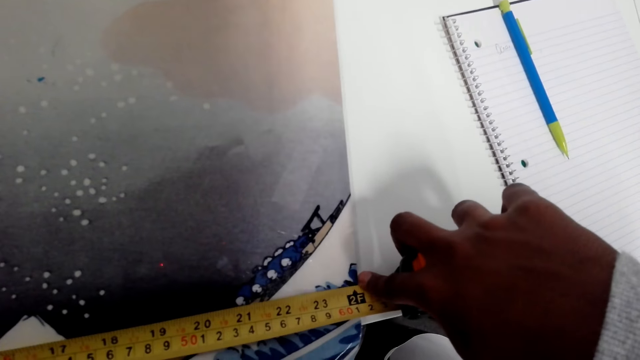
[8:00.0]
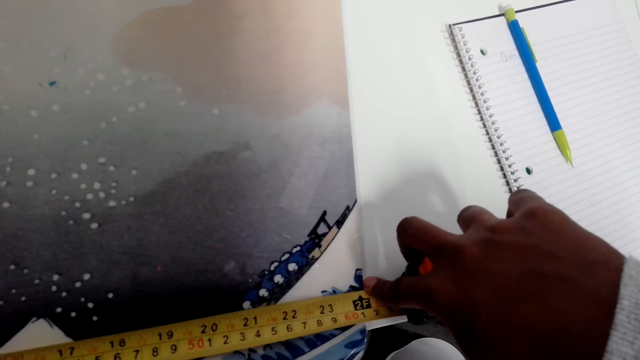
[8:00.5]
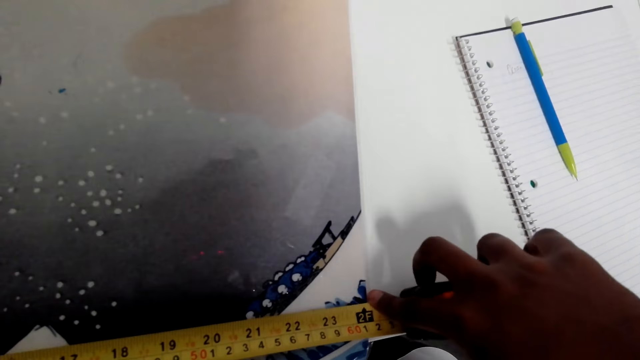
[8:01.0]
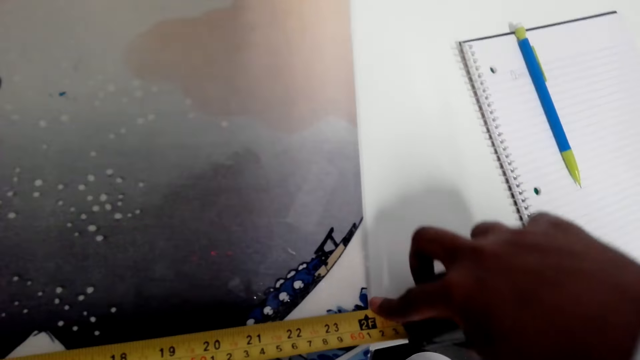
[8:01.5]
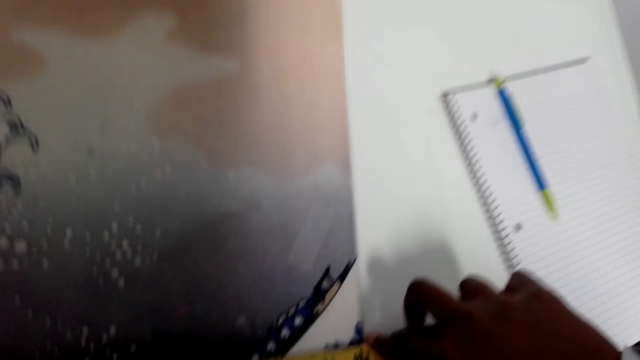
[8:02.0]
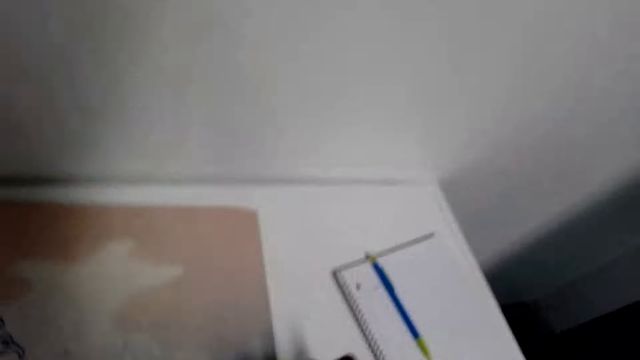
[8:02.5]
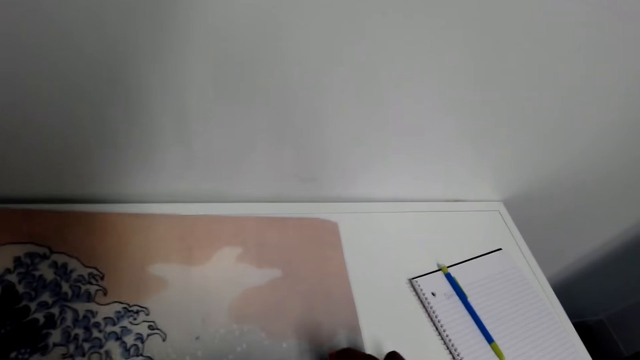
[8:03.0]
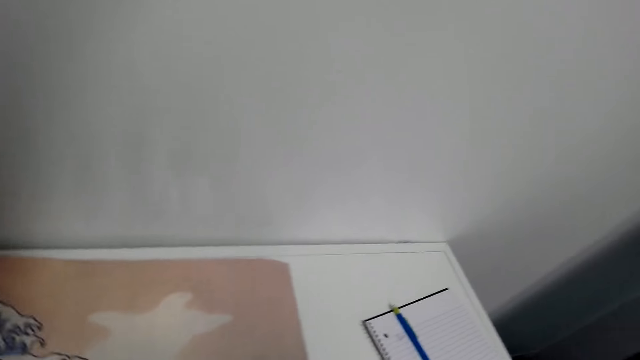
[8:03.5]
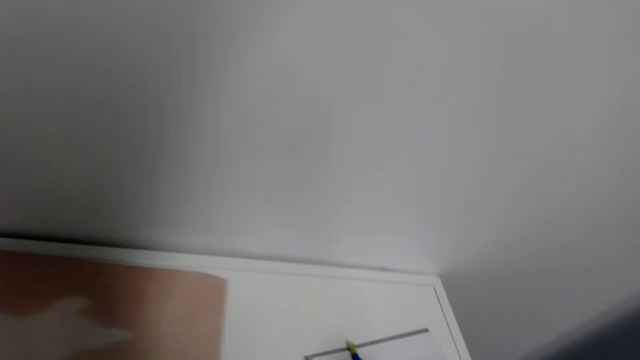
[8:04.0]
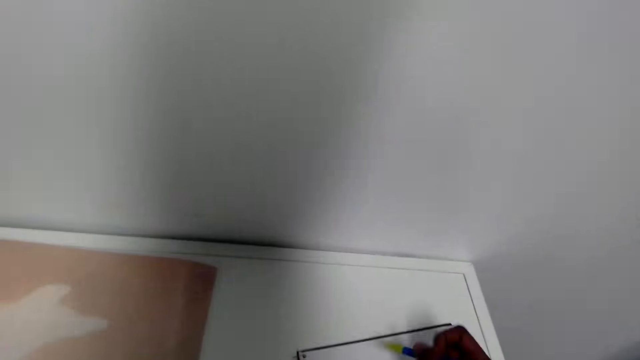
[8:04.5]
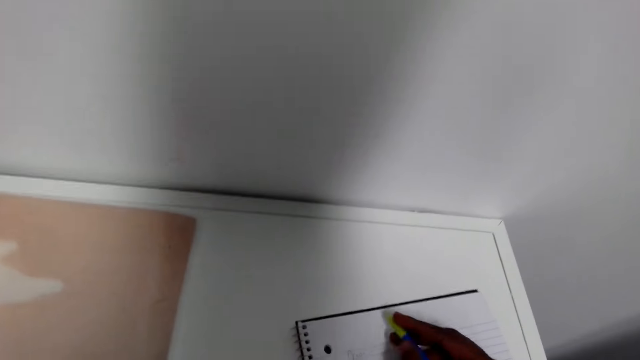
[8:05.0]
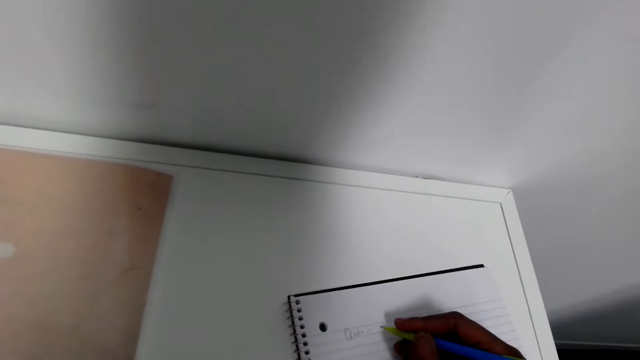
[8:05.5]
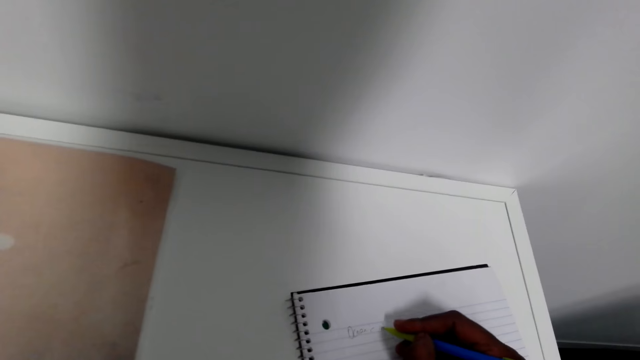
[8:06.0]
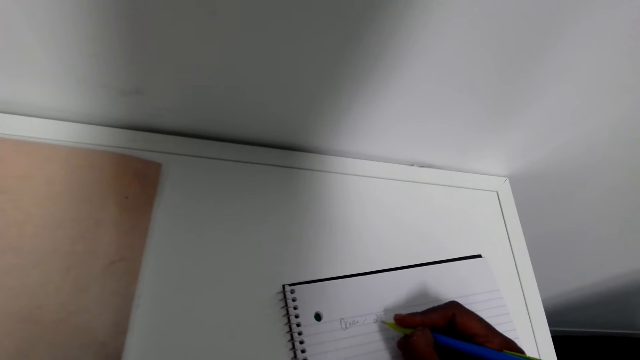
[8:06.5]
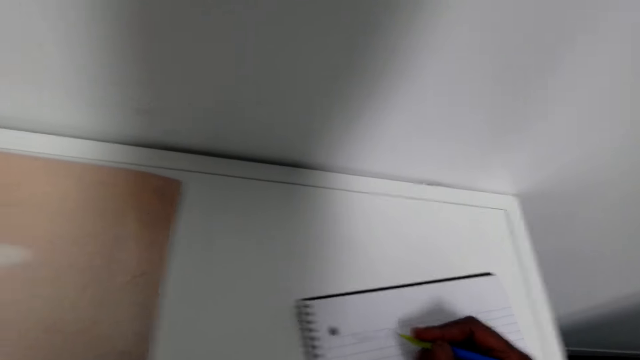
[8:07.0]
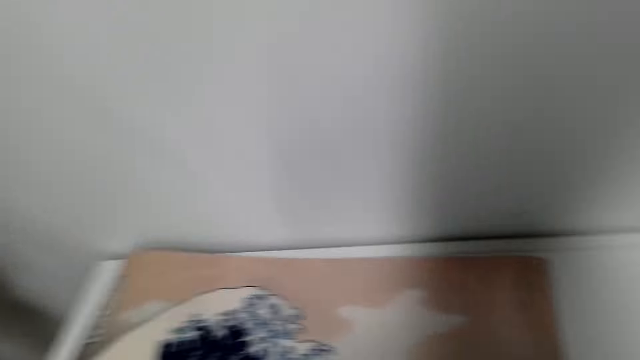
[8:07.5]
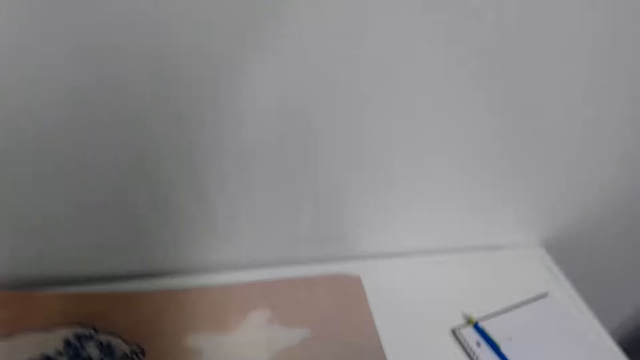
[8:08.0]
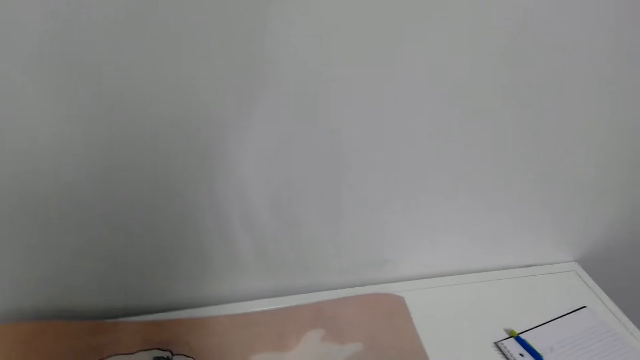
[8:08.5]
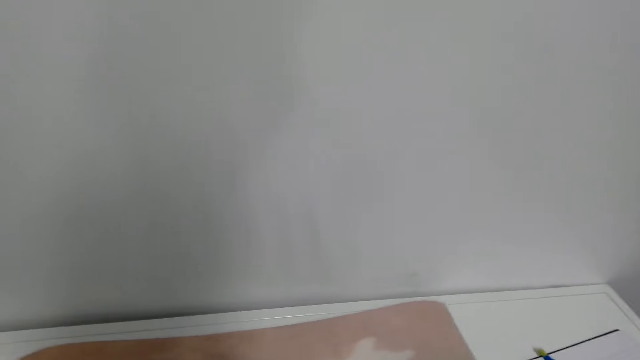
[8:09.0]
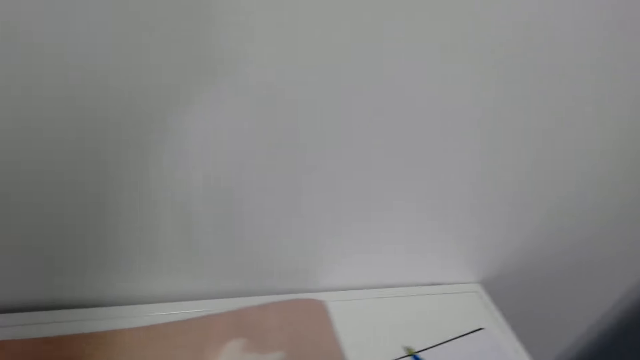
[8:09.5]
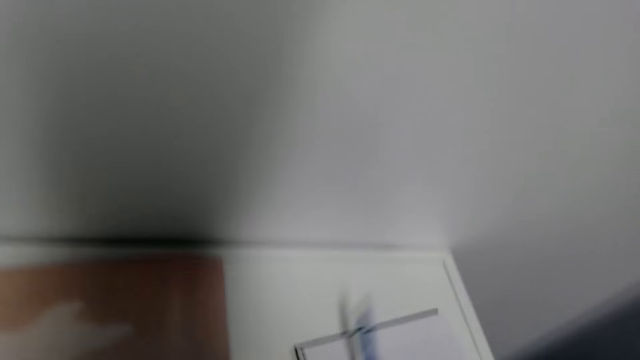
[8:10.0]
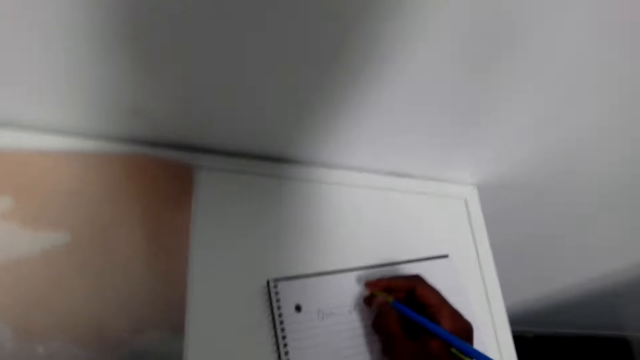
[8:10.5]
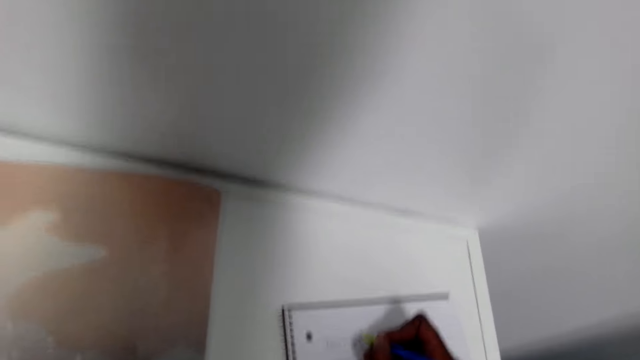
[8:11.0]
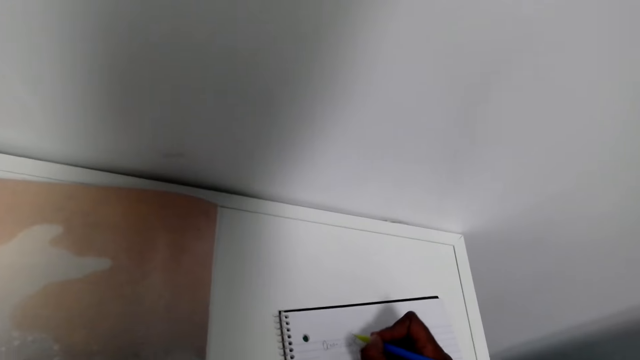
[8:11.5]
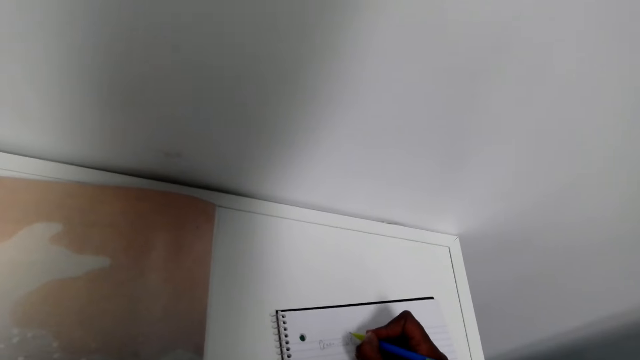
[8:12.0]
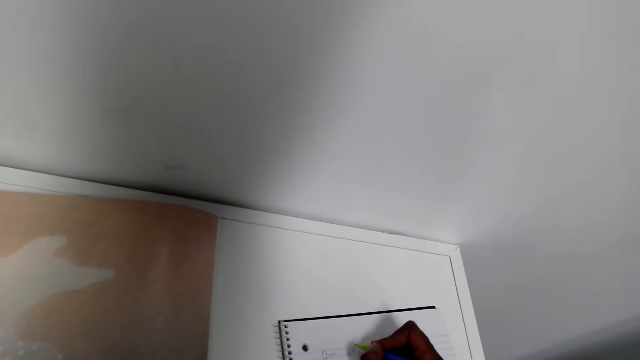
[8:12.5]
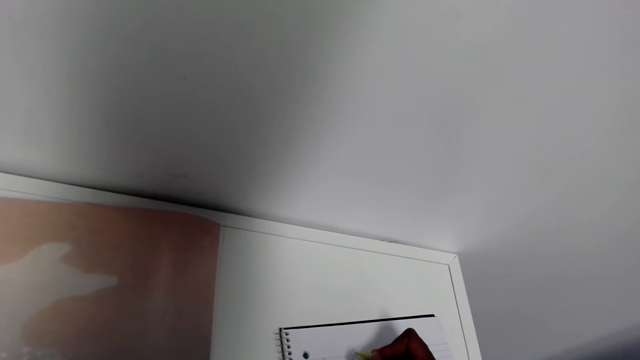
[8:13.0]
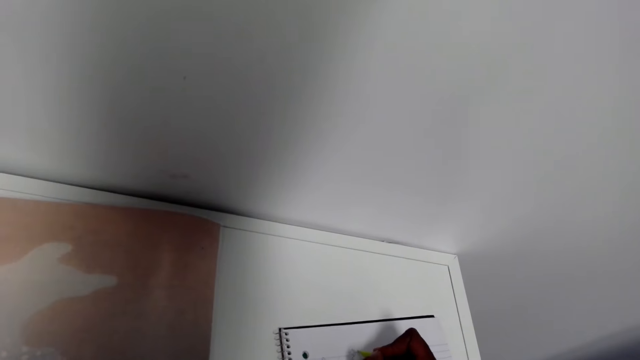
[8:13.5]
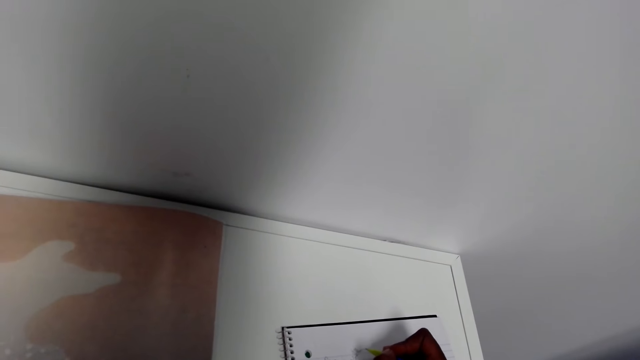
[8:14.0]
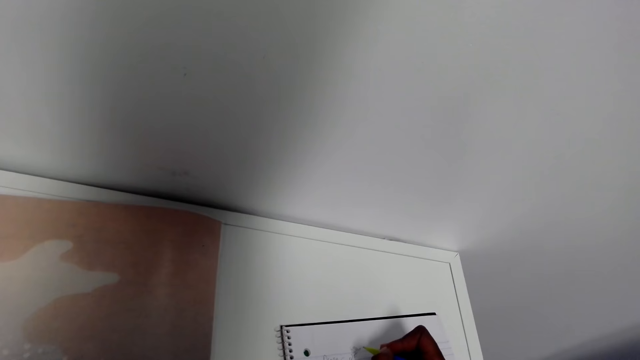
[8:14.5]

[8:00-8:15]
The camera wearer picks up a pen. They write on the notebook. They pick up the pen. They write on the notebook.

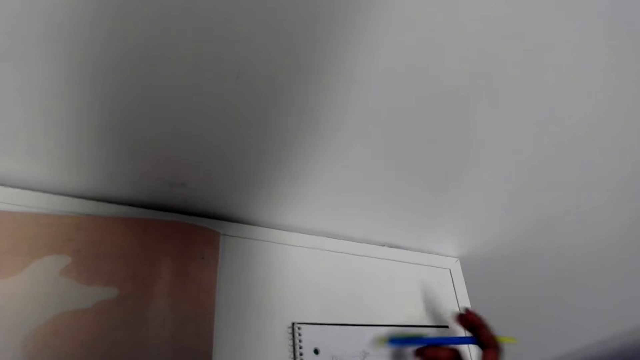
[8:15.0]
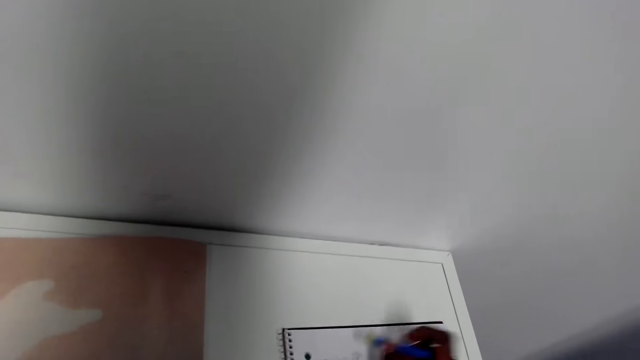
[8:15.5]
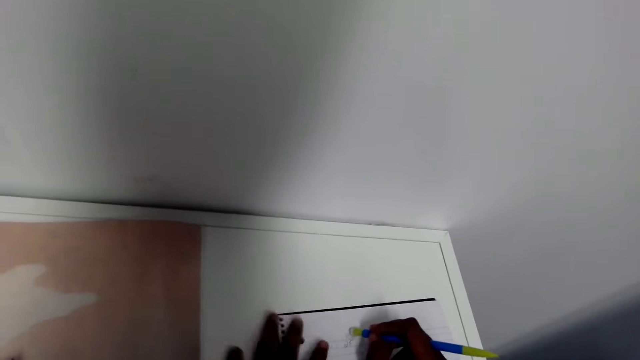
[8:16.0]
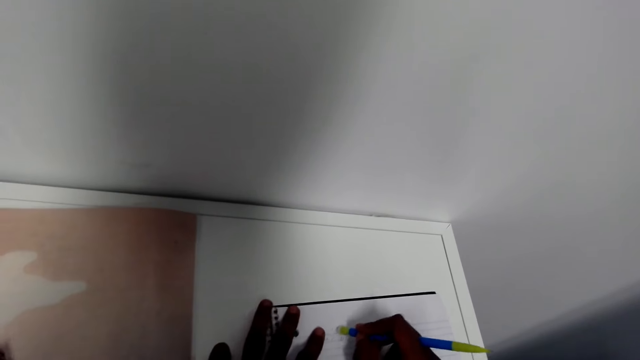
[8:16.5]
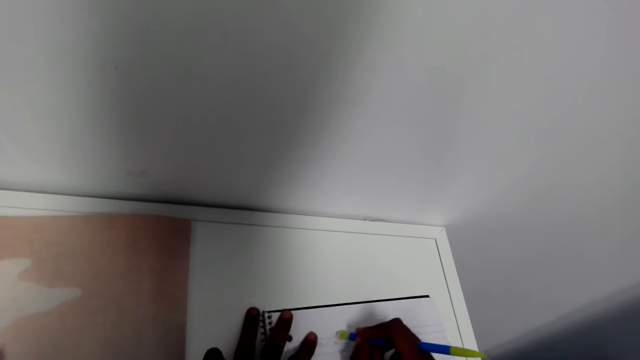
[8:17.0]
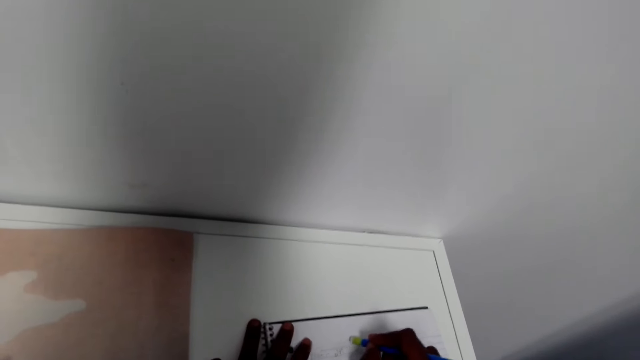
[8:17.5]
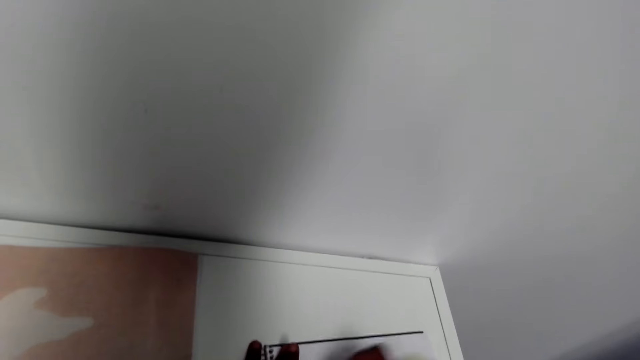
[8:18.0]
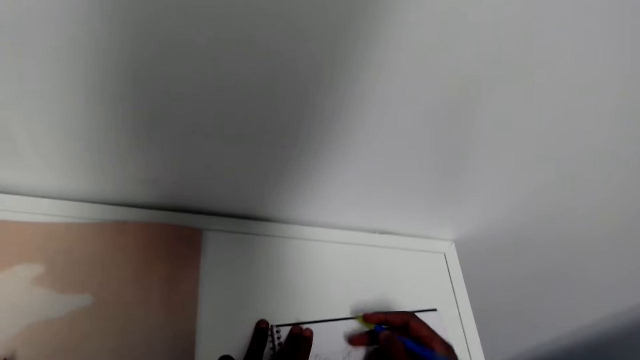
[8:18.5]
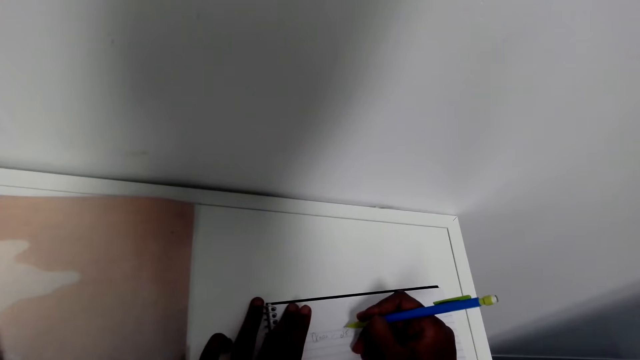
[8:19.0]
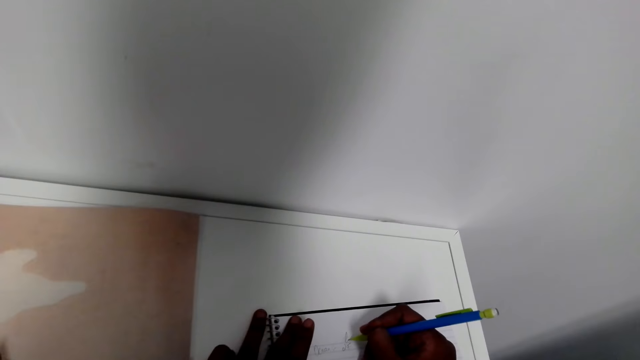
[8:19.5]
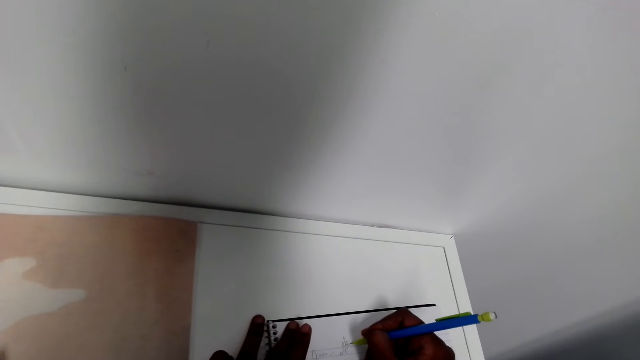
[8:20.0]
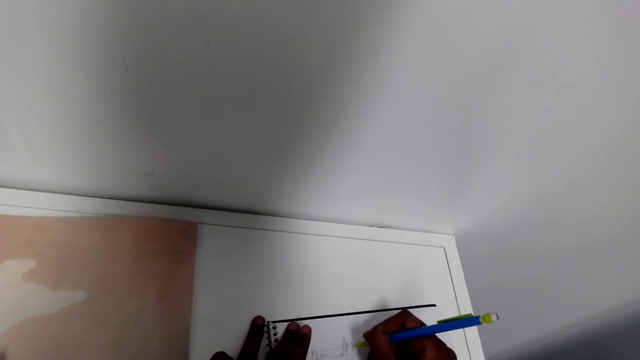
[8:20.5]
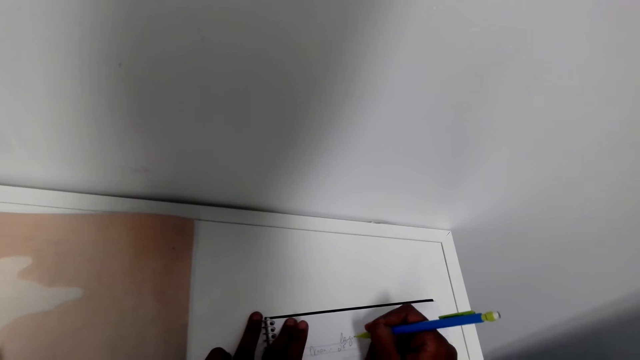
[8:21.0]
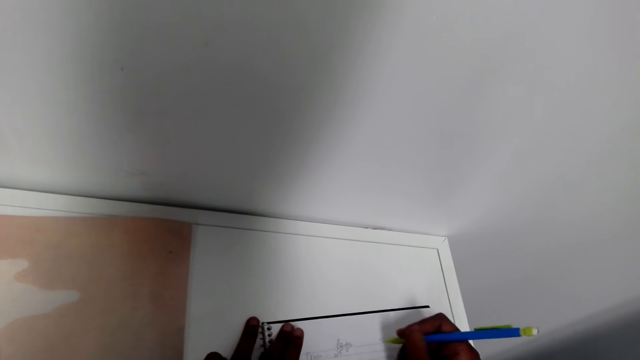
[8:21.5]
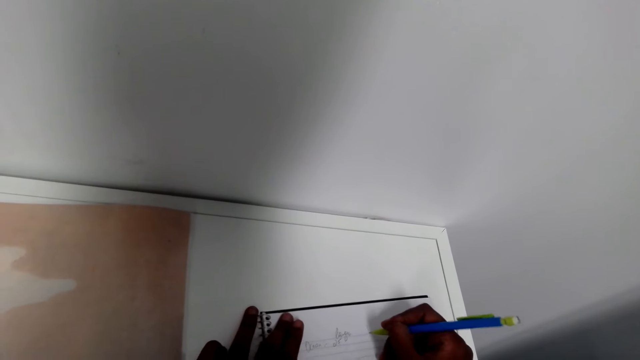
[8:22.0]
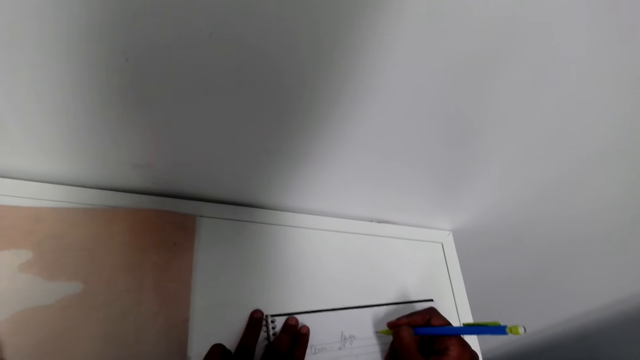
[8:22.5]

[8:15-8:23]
The camera wearer erases some writings on the notebook. They write on the notebook.
